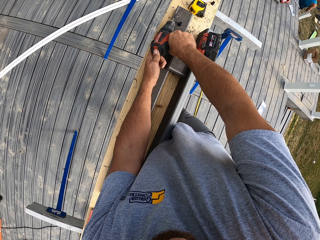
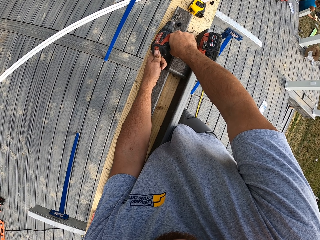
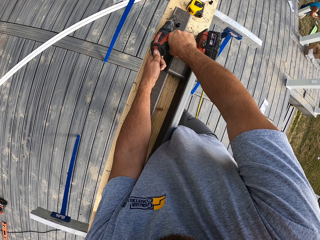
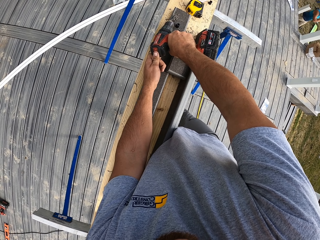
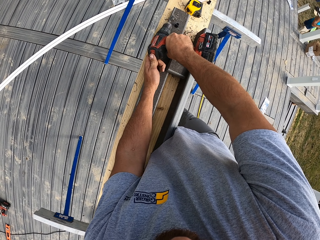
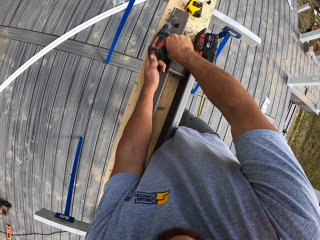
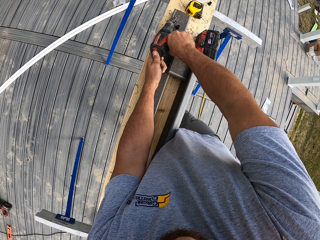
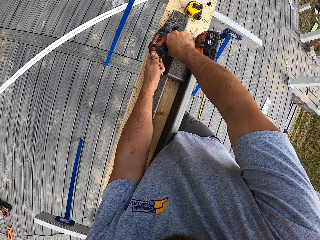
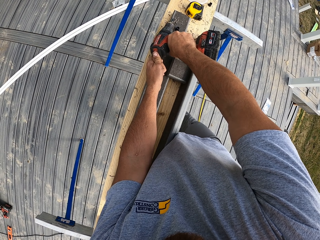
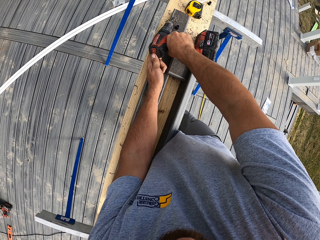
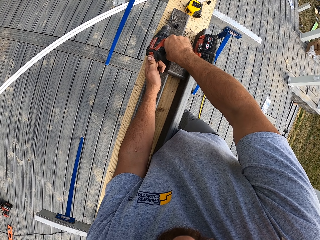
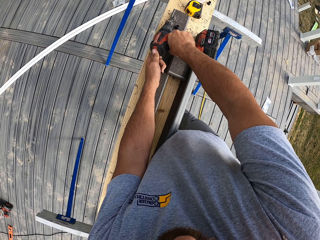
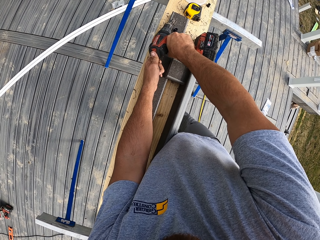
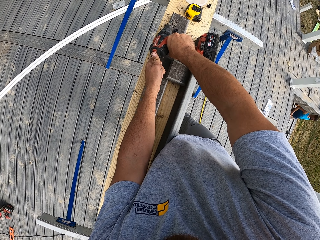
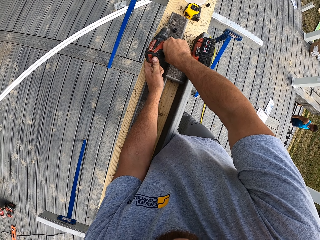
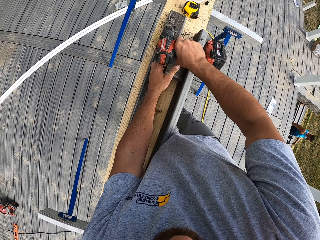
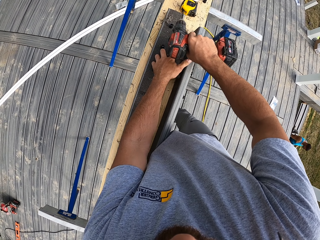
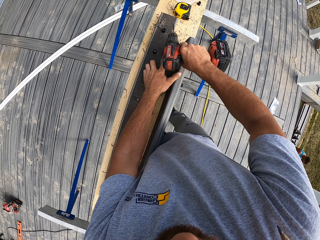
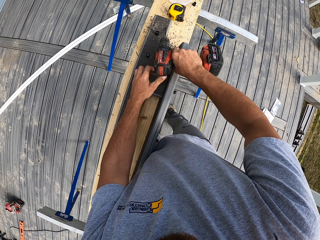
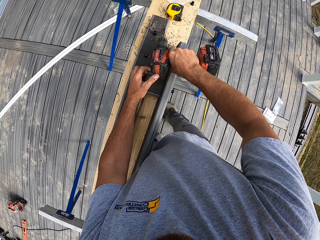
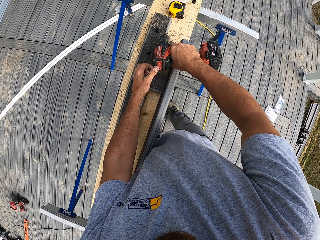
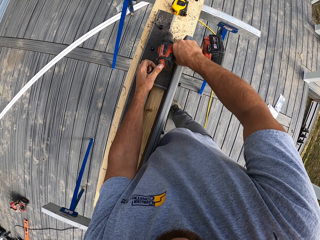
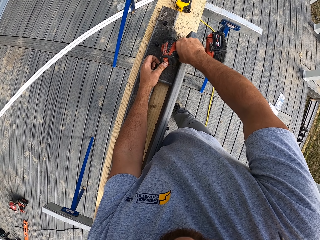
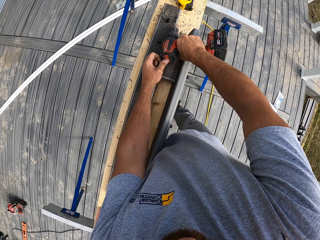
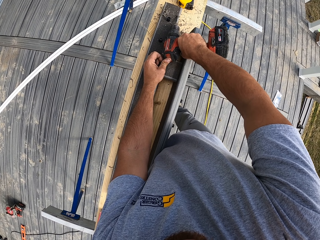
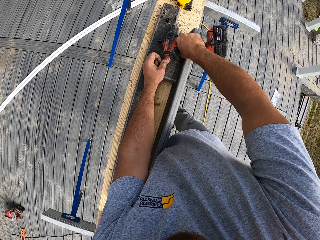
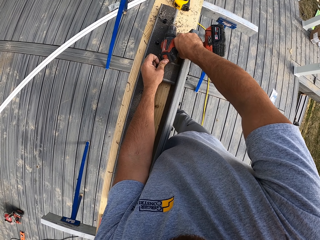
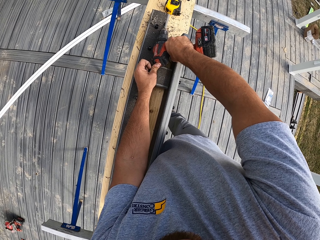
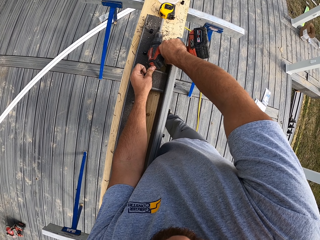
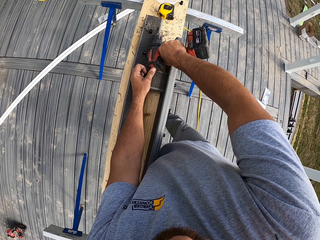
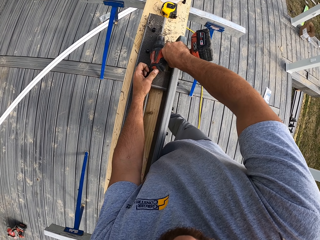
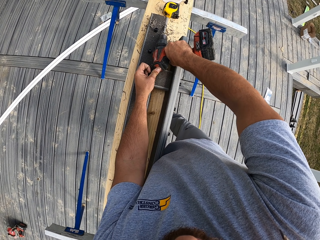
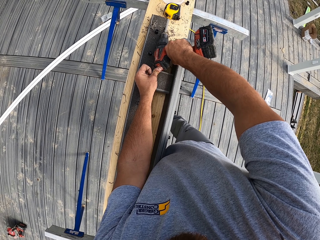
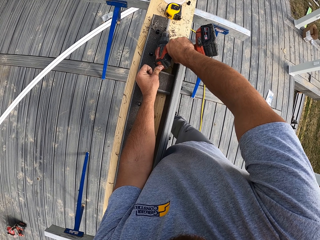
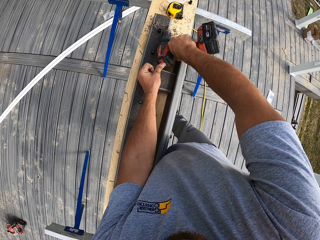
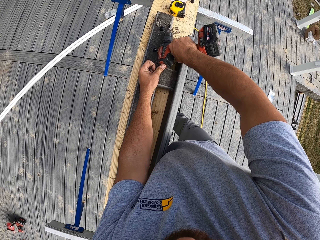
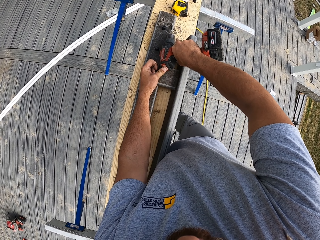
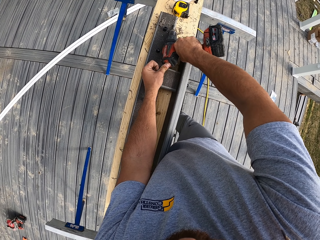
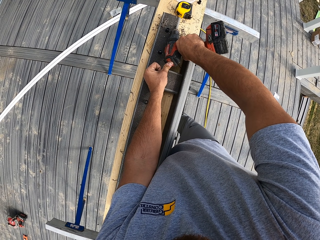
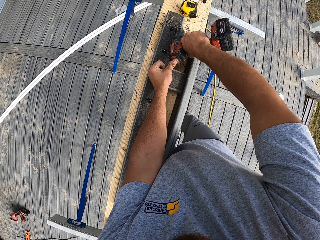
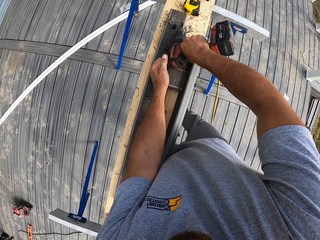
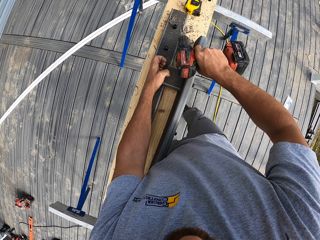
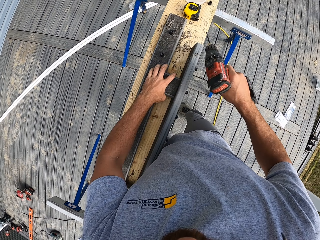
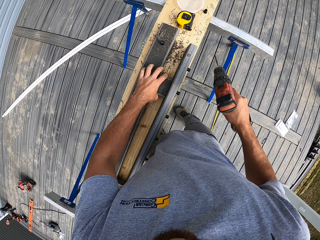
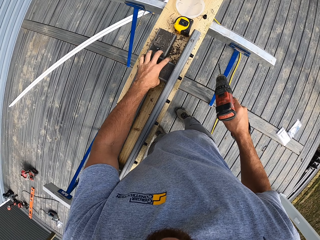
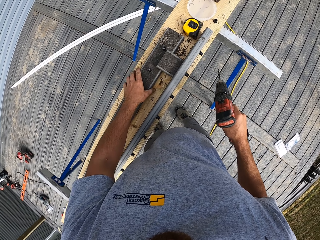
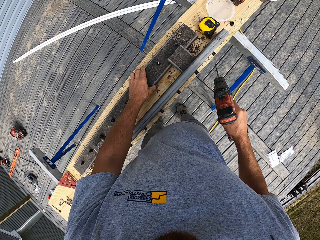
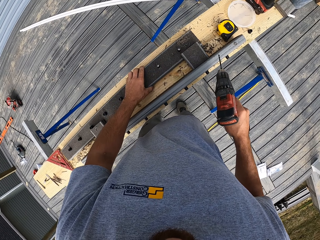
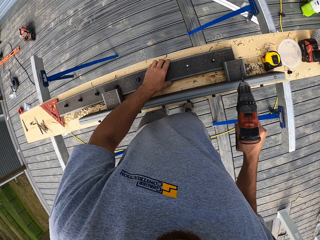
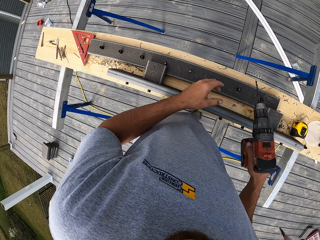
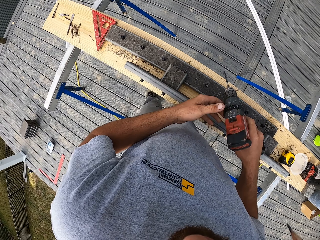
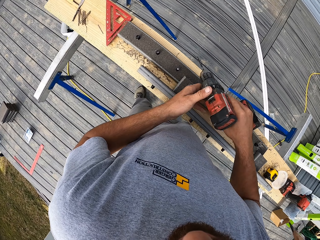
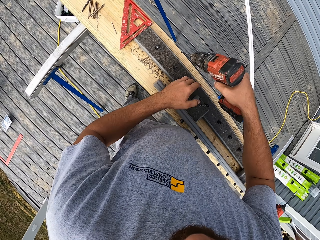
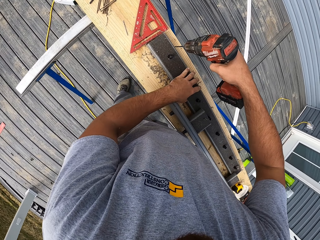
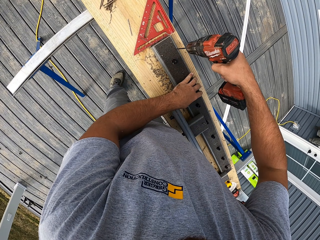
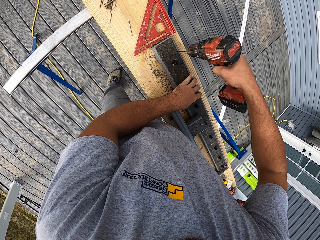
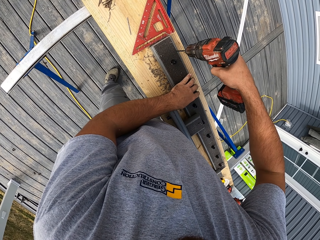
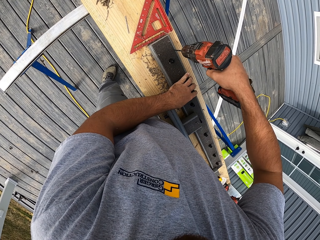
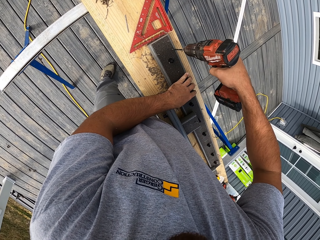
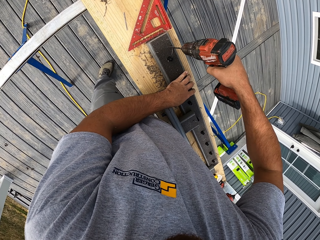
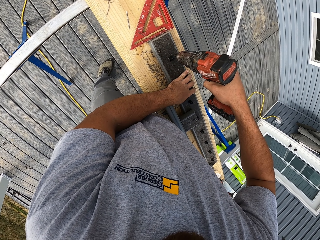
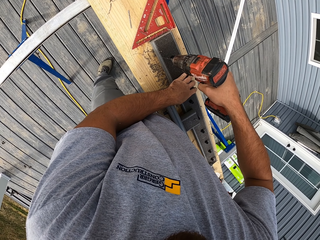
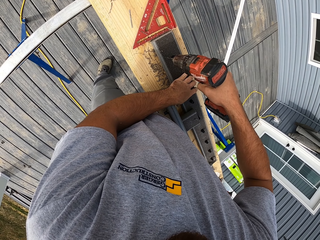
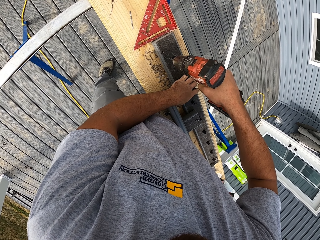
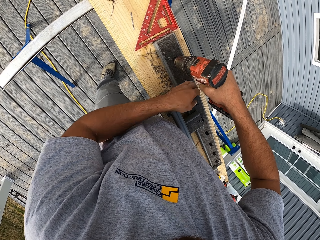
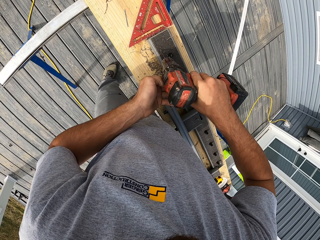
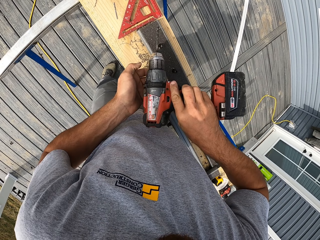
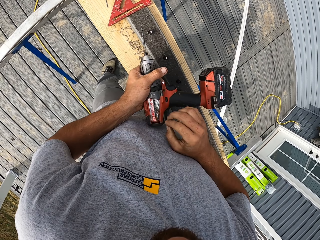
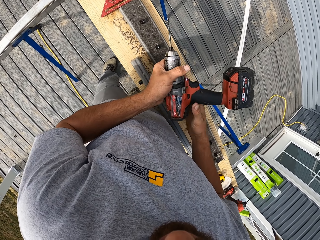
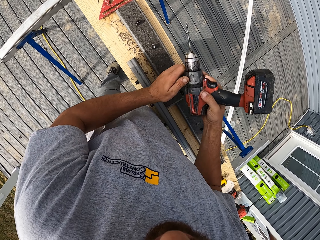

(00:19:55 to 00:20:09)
The camera wearer moves the wood. They drill.

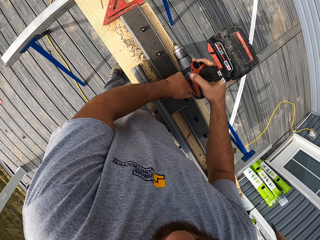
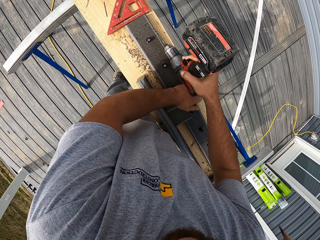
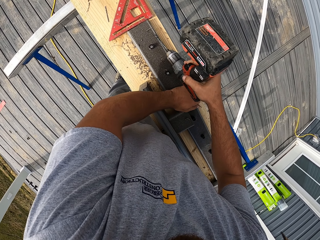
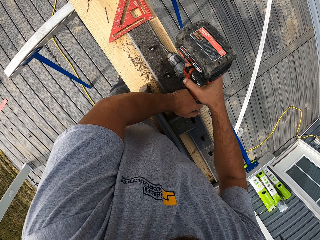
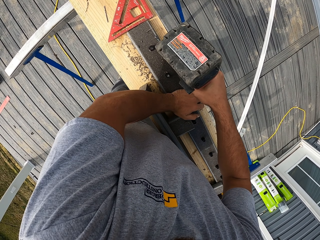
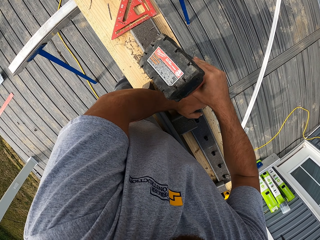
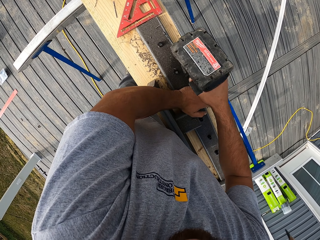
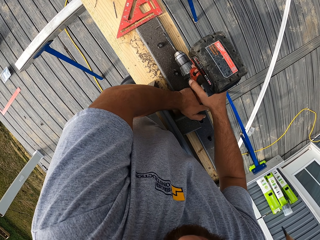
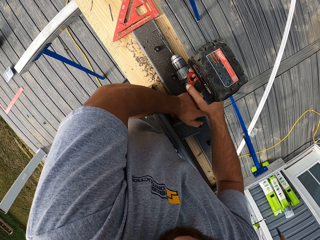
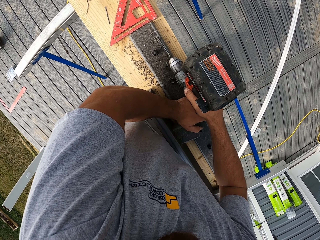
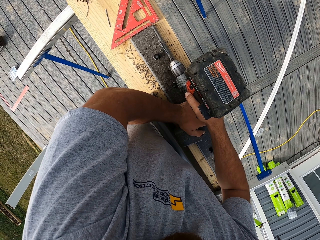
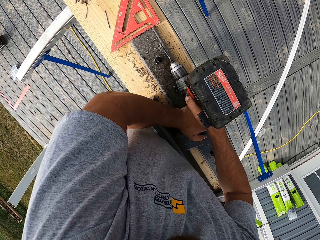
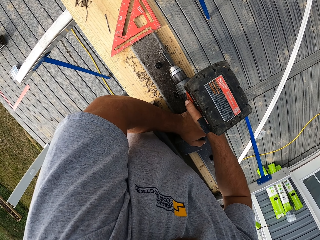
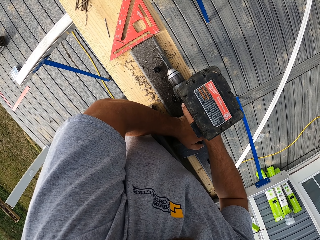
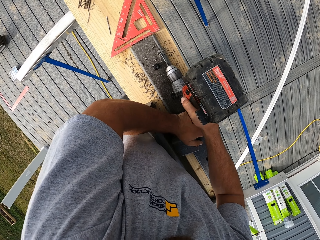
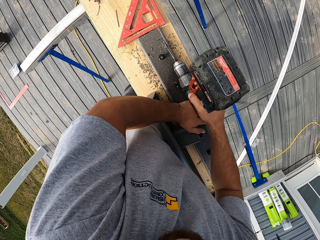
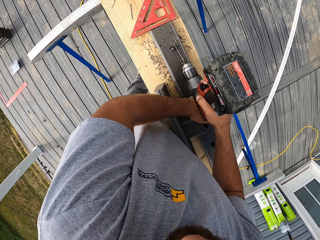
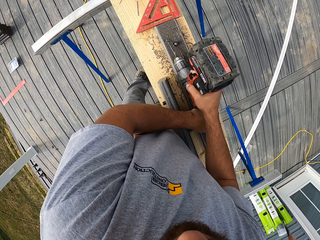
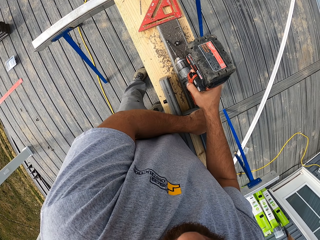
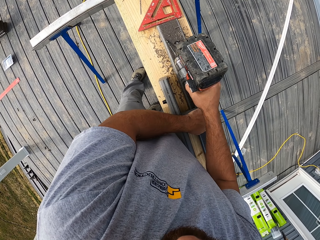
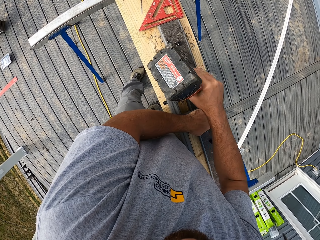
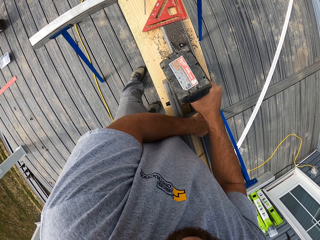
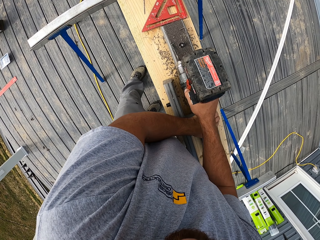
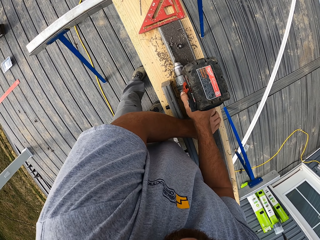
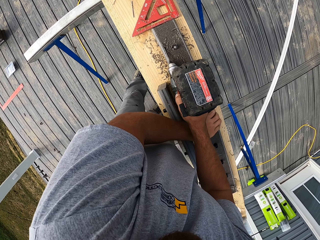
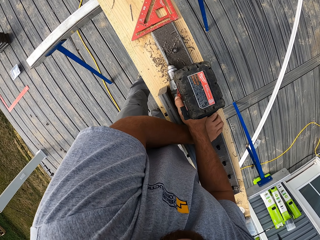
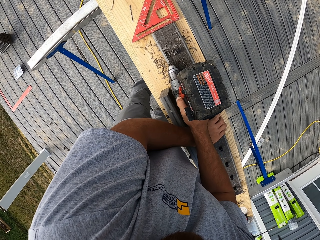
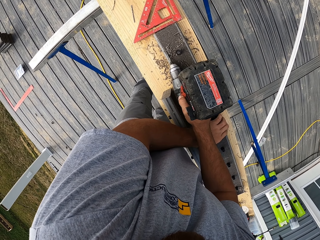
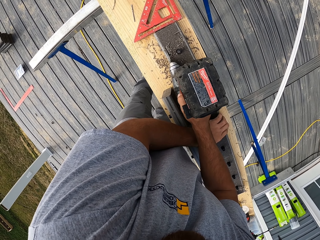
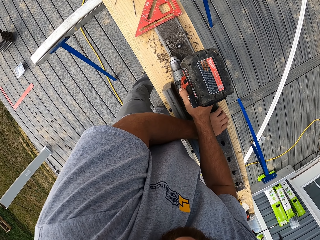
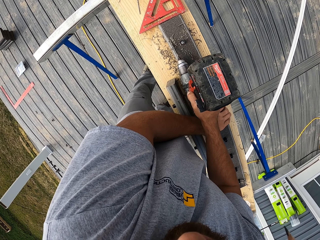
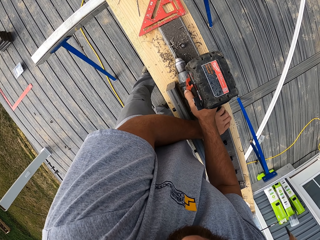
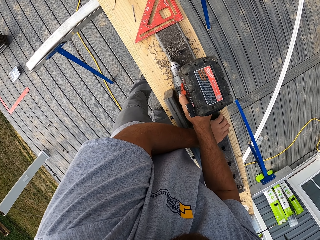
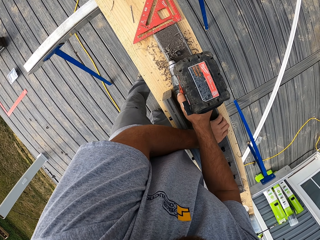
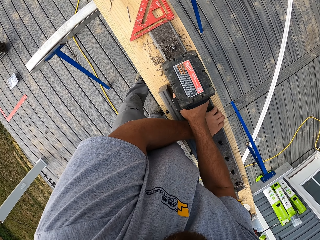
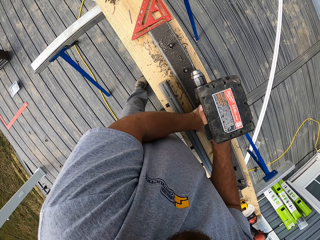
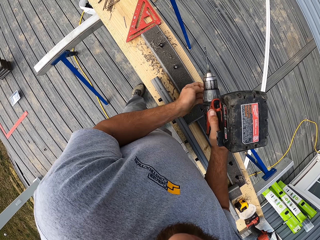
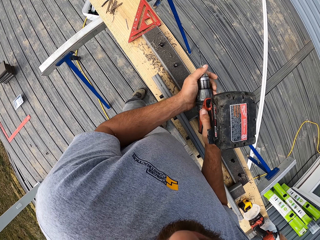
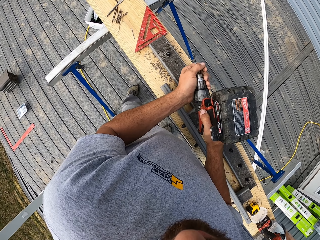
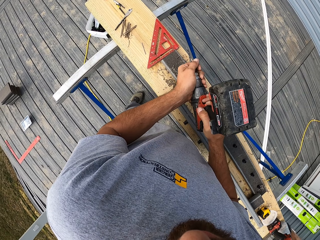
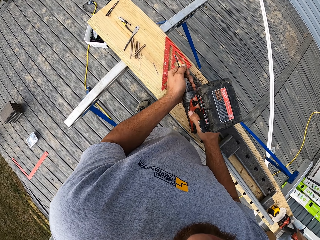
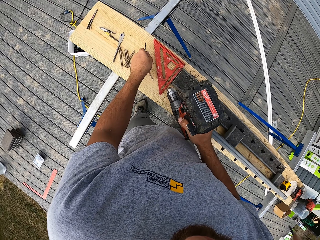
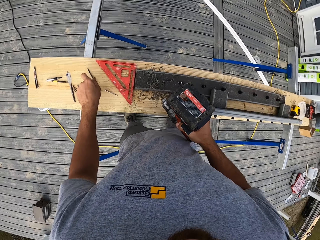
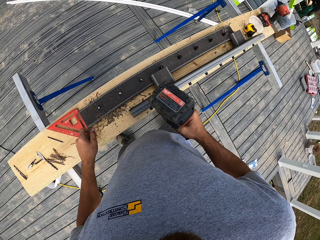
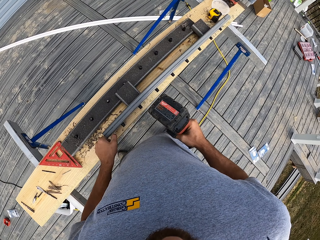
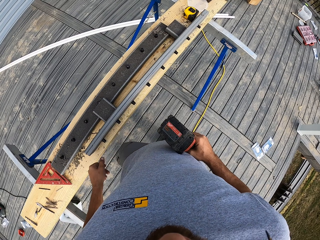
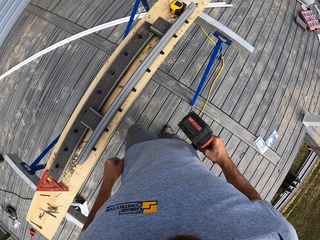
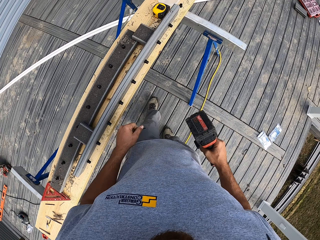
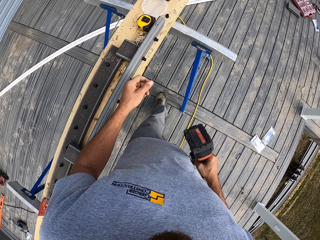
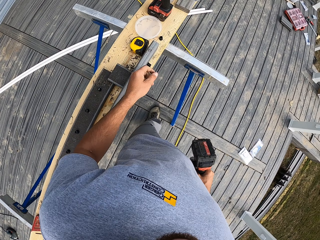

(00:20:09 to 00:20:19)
The camera wearer lifts up the drill. They drill the wood. They lift up the drill.
